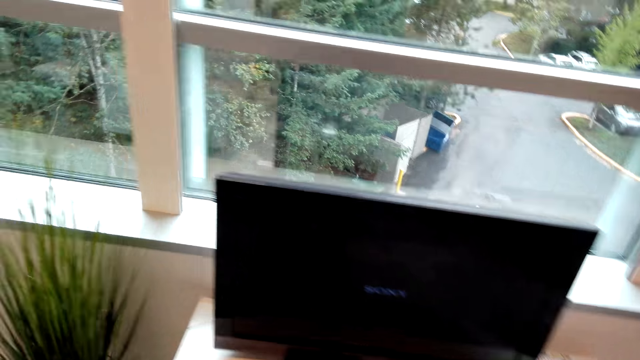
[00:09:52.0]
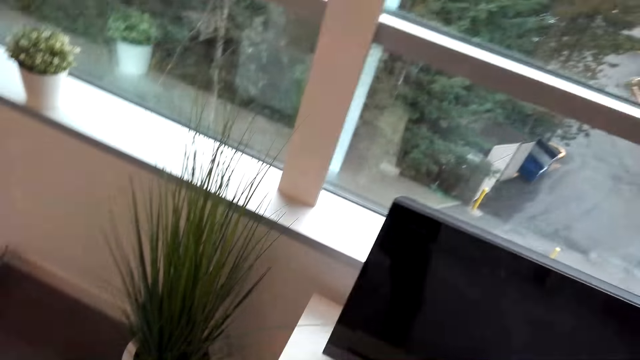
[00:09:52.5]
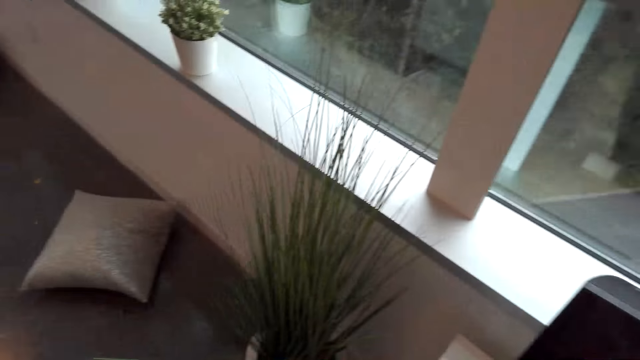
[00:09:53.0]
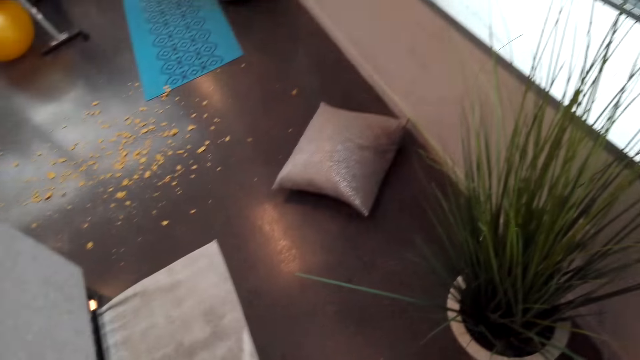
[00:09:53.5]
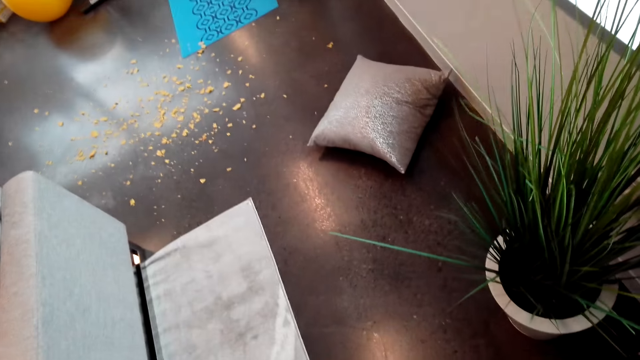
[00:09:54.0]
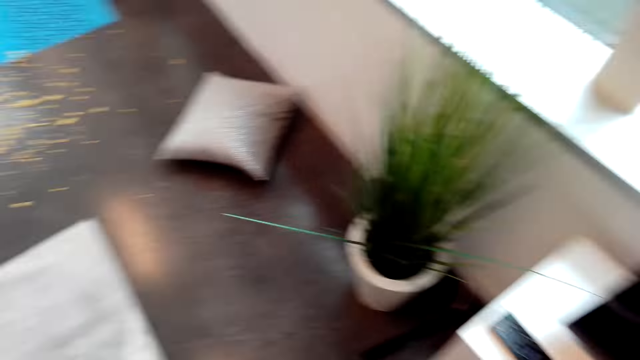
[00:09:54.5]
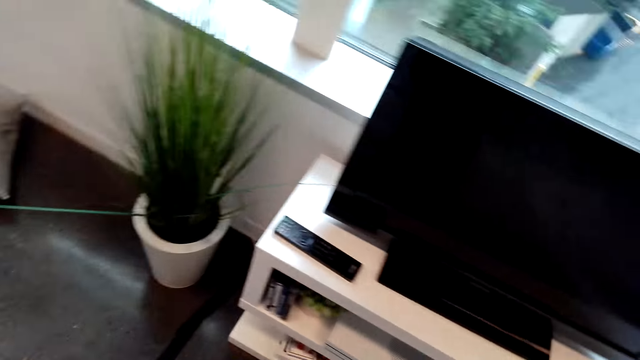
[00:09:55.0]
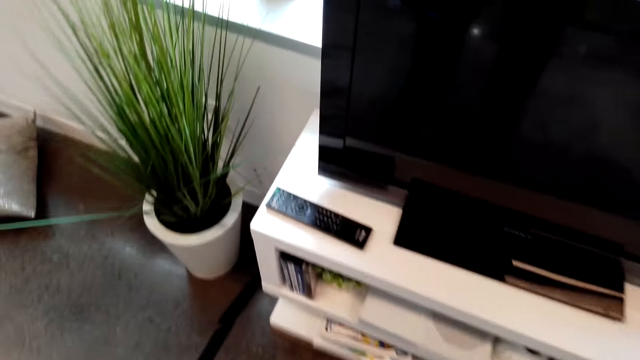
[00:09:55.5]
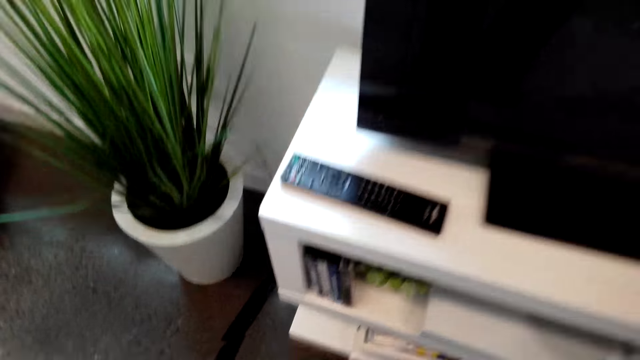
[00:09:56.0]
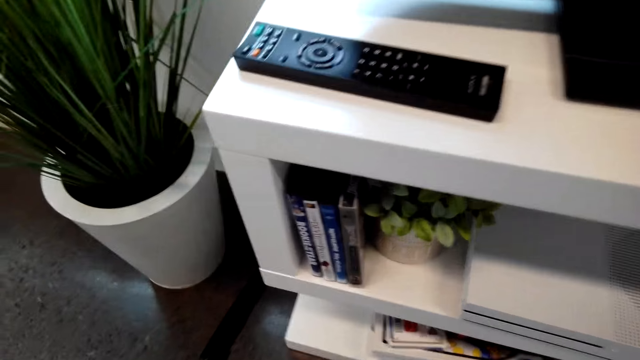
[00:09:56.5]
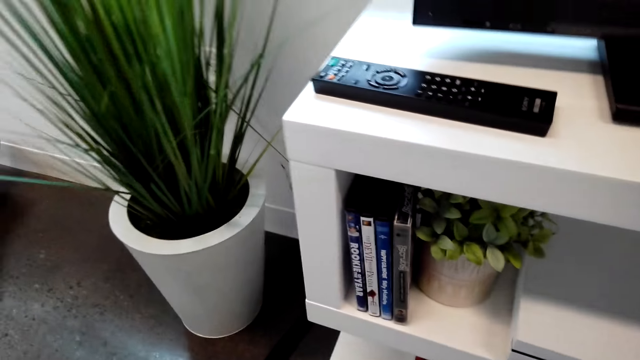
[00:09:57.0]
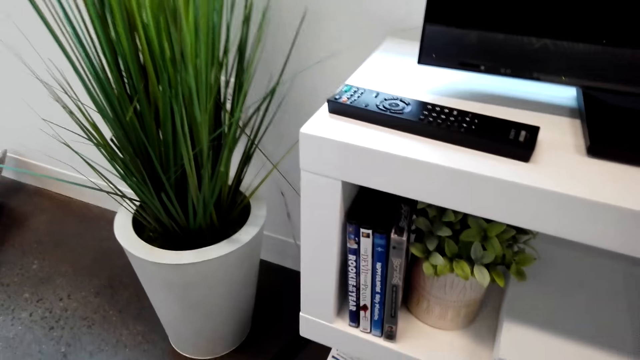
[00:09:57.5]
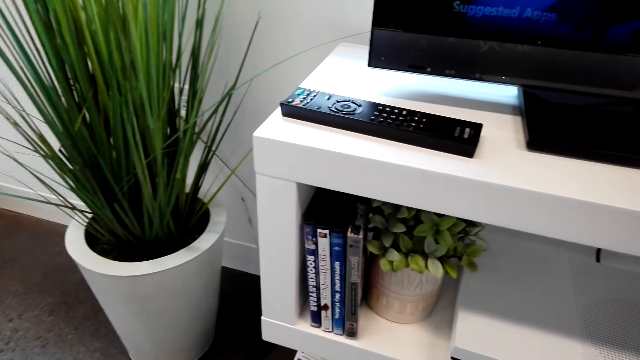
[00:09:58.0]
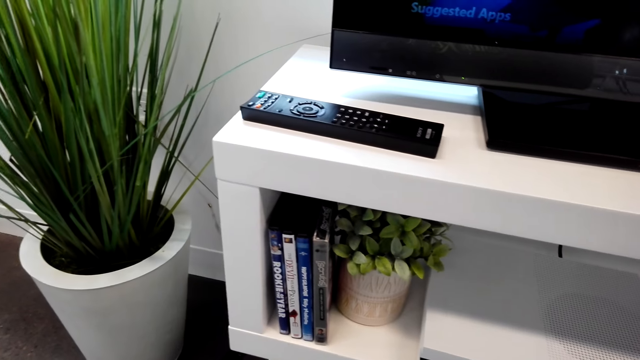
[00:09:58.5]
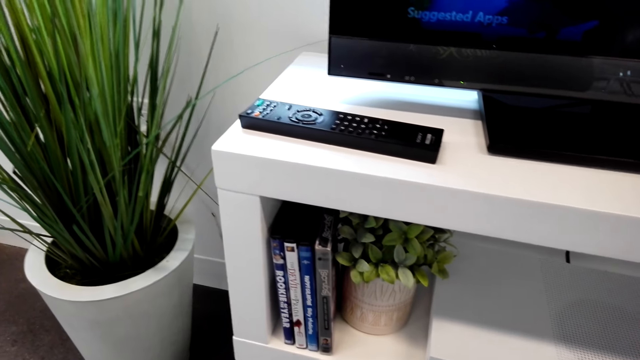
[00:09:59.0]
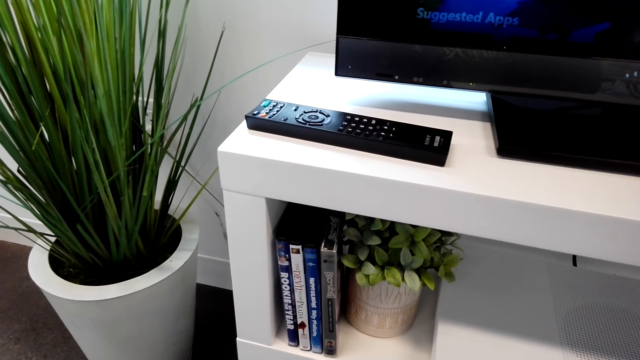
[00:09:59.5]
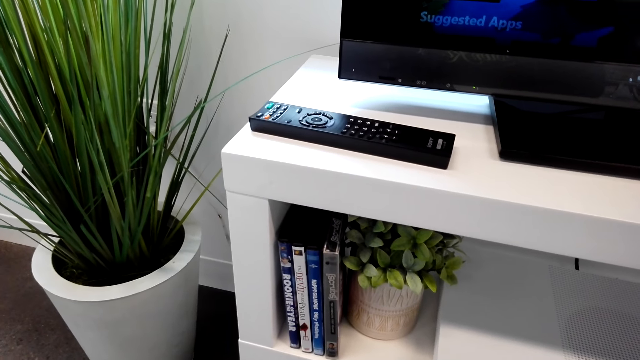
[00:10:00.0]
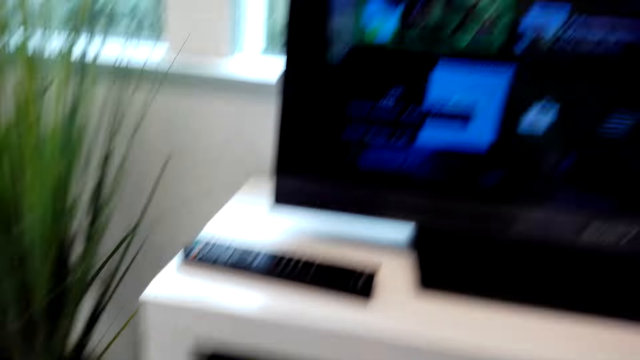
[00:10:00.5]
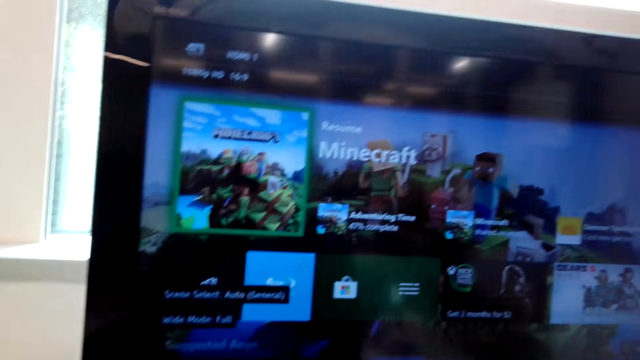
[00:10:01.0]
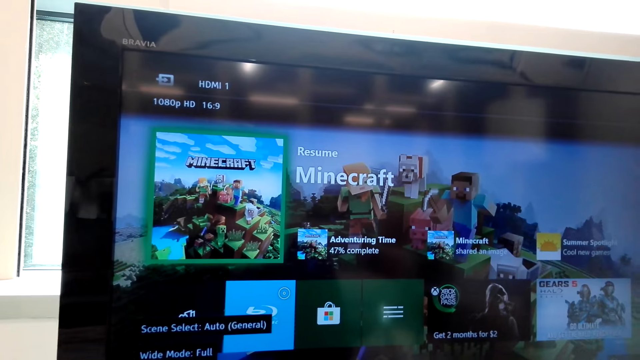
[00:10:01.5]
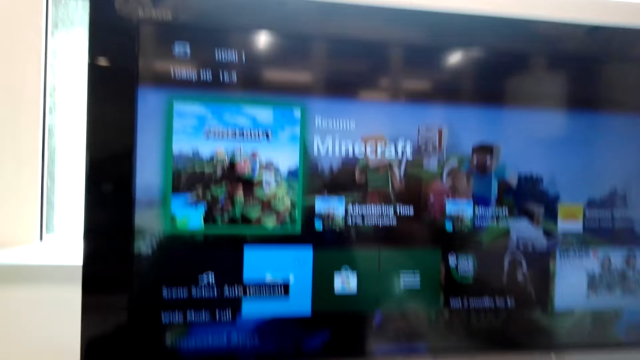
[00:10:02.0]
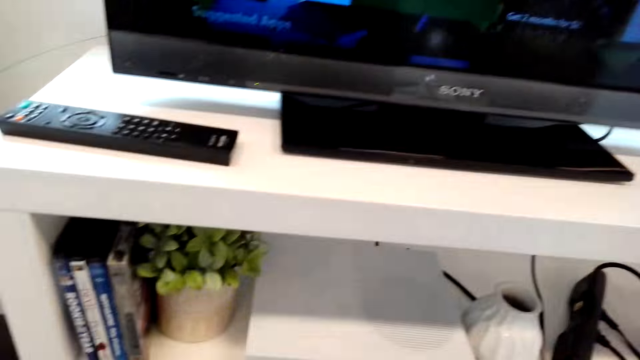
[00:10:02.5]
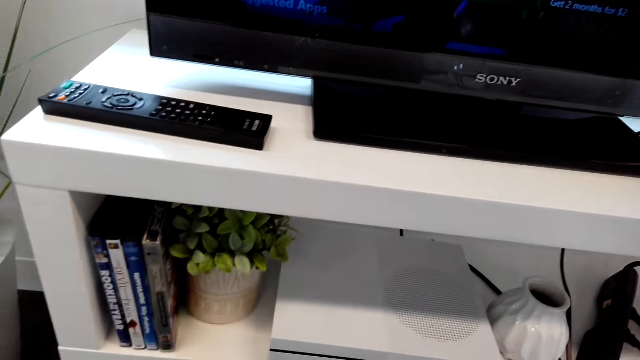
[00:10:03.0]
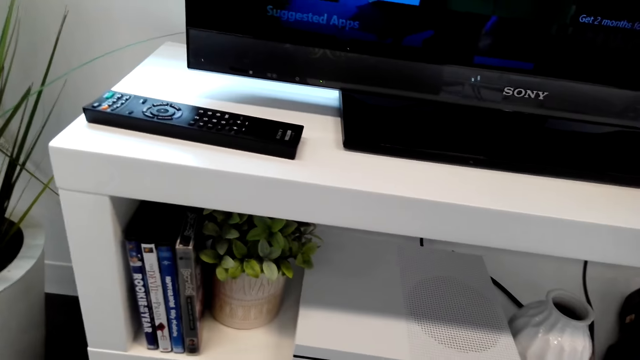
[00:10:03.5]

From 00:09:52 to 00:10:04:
The camera wearer looks around the room. They switch on the TV. They look at the TV.

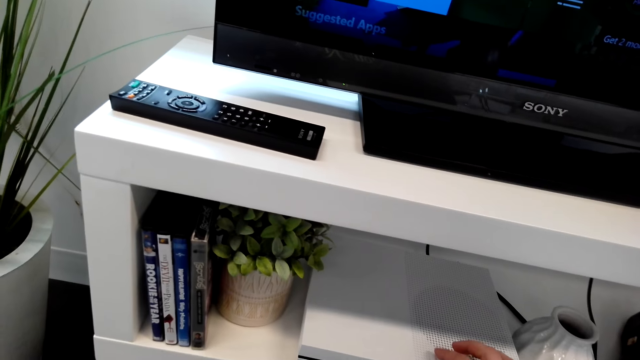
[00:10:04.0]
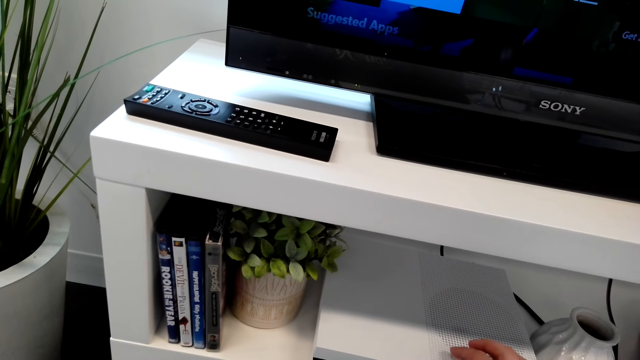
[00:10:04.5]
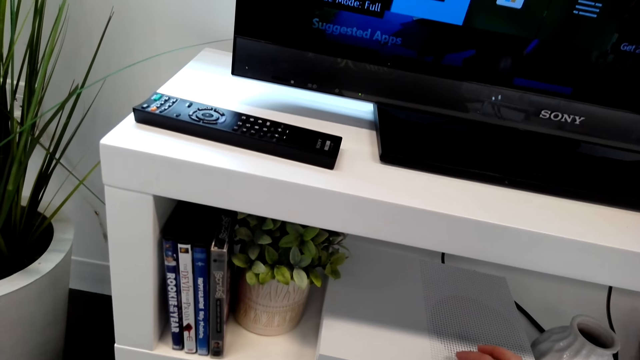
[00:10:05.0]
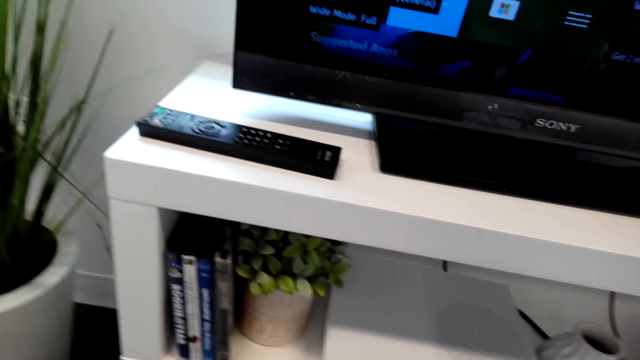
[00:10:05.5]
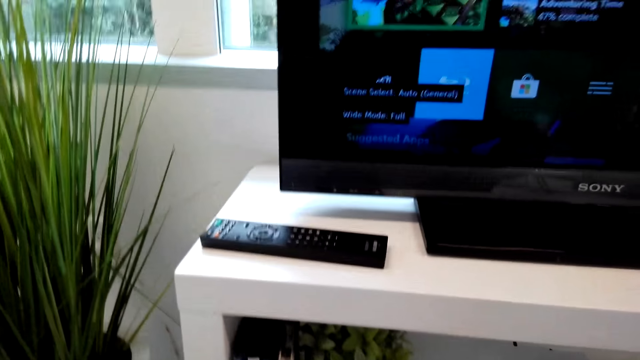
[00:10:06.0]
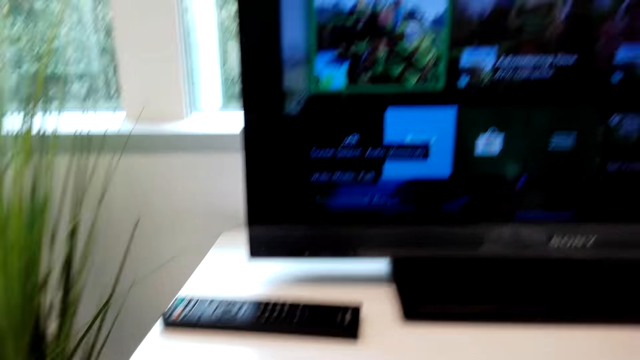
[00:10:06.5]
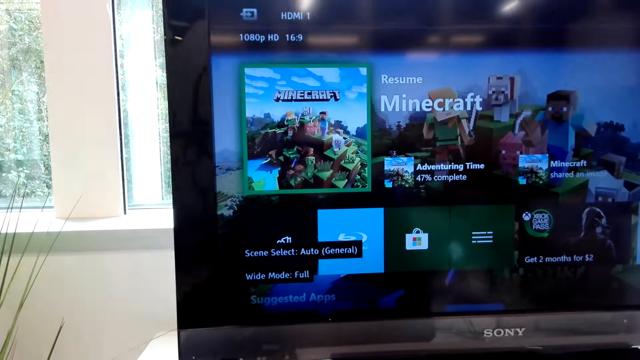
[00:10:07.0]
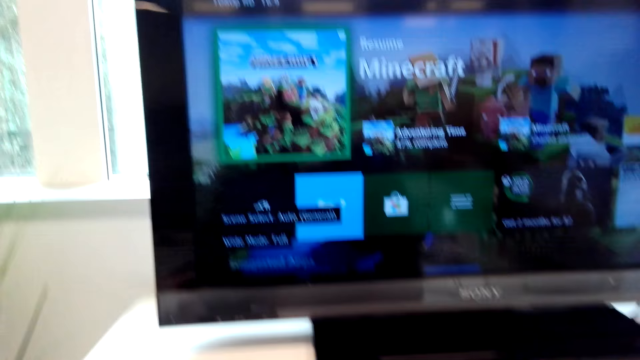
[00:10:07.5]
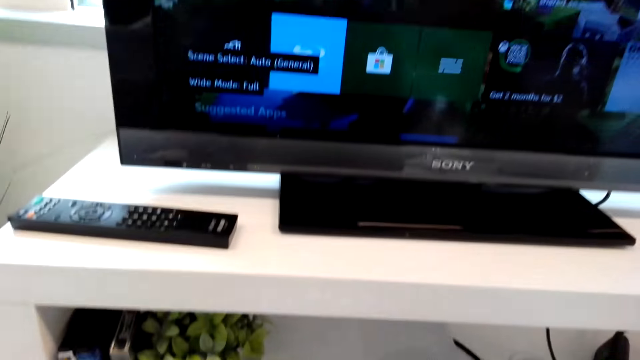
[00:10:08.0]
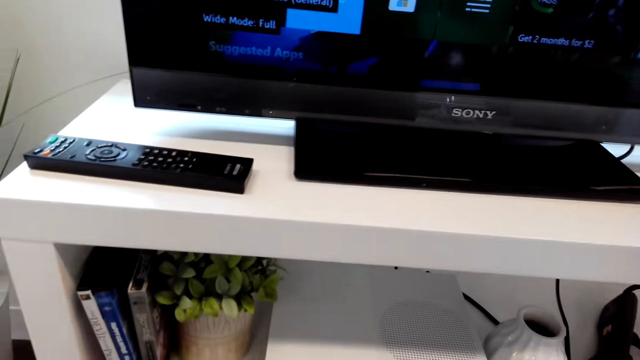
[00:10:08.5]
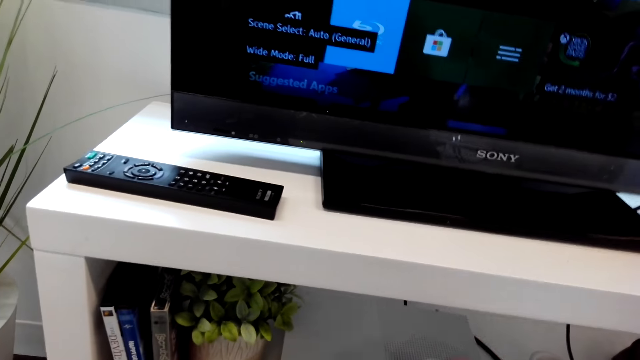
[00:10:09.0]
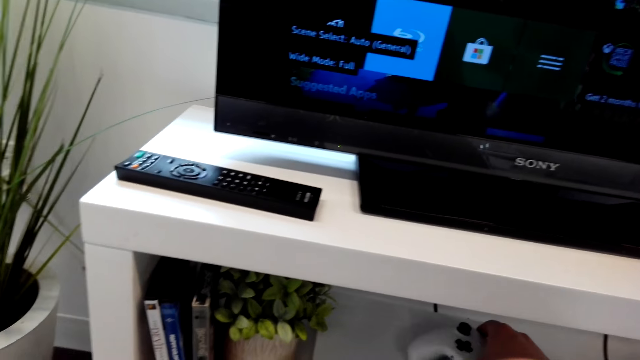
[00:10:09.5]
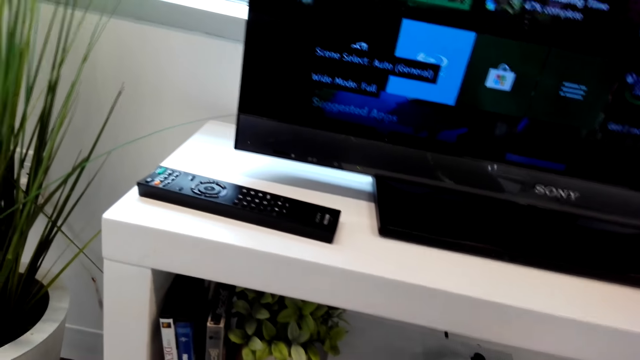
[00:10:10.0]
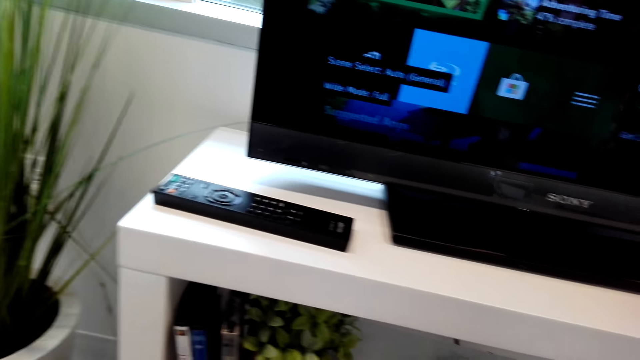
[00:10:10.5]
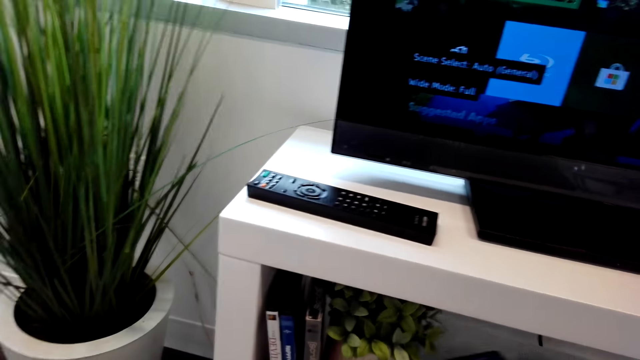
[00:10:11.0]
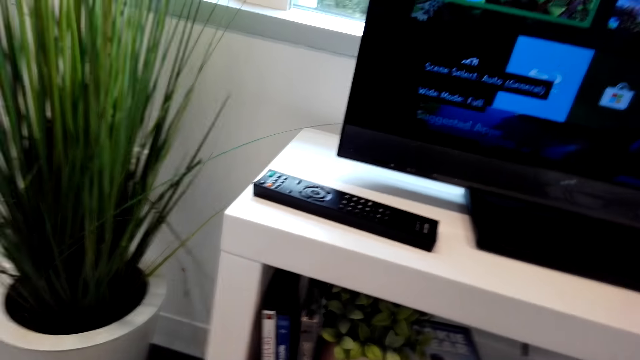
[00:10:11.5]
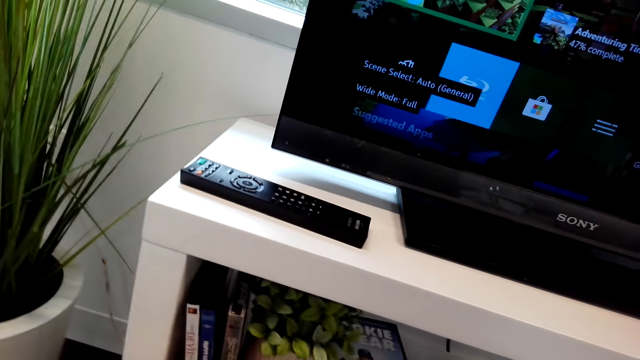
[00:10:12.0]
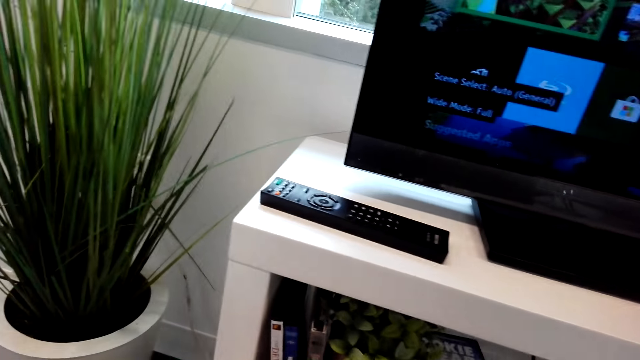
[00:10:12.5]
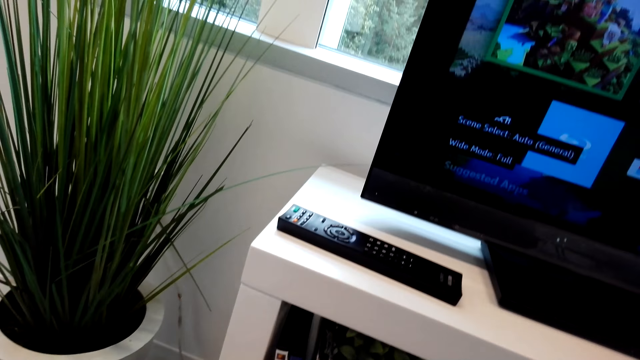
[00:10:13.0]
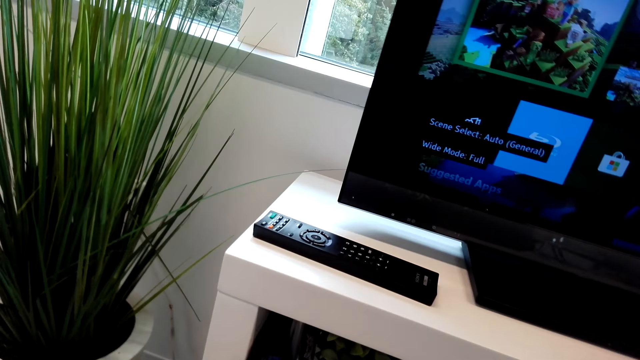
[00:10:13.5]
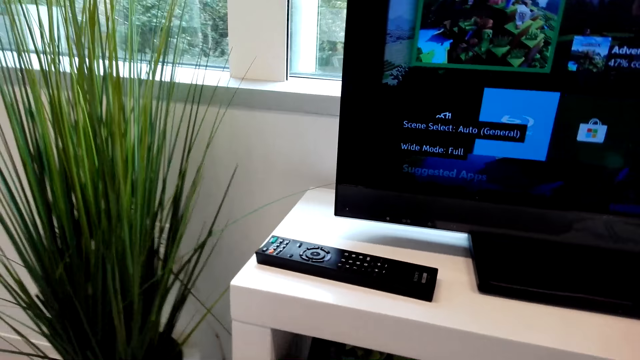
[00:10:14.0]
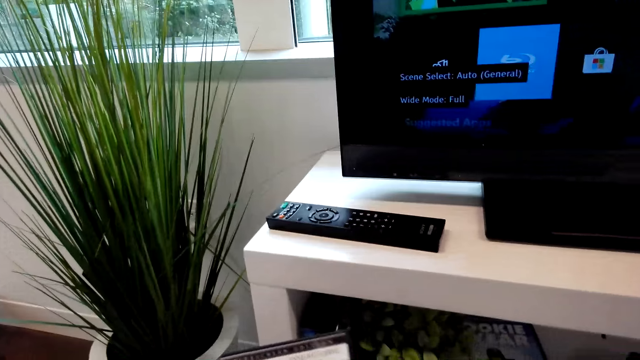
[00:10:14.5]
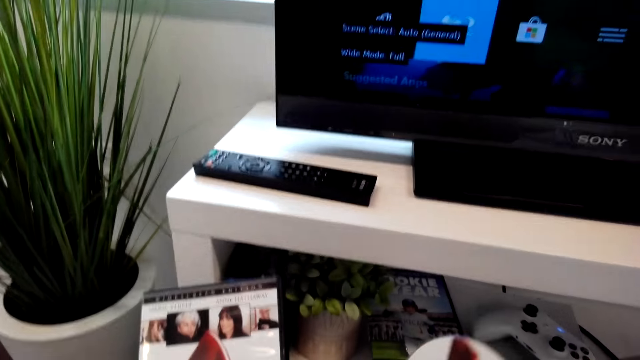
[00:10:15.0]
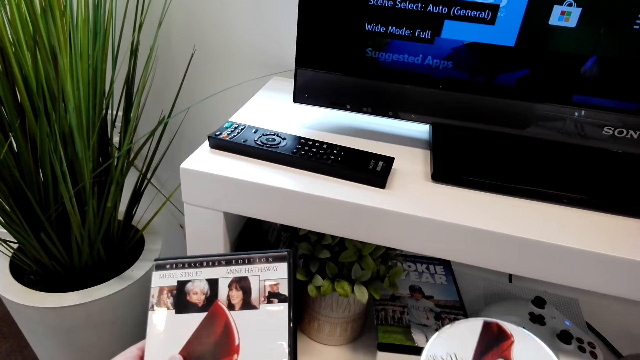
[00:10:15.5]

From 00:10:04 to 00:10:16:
The camera wearer operates the digital video disc player. They put the gamepad on the digital video disc player. They put a book on the table stand. They pick up a compact disc holder. They check out movie CDs.
